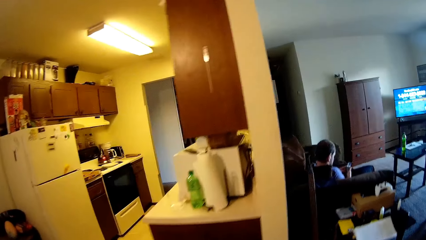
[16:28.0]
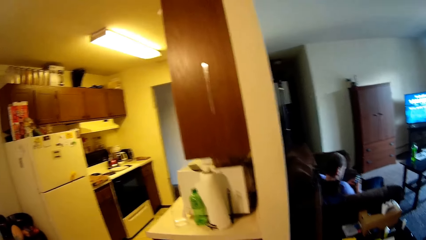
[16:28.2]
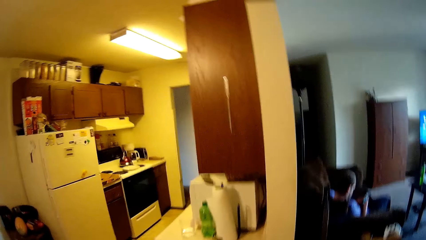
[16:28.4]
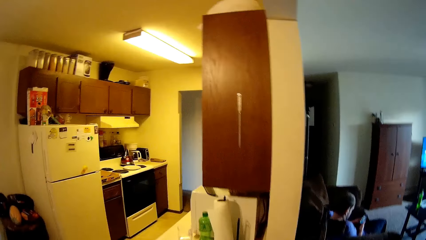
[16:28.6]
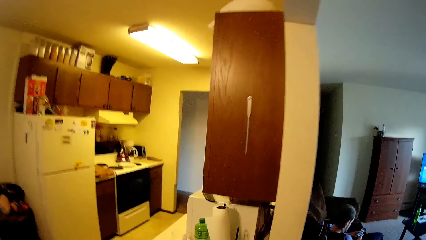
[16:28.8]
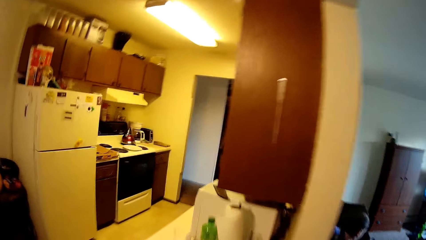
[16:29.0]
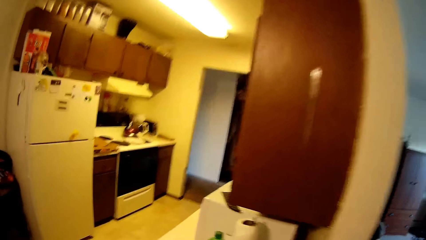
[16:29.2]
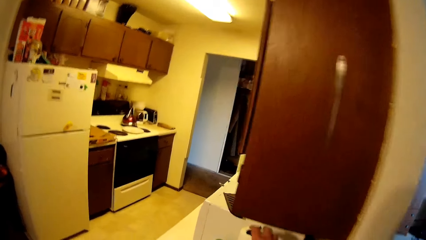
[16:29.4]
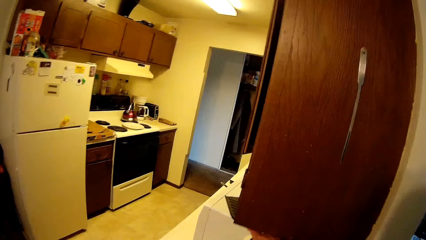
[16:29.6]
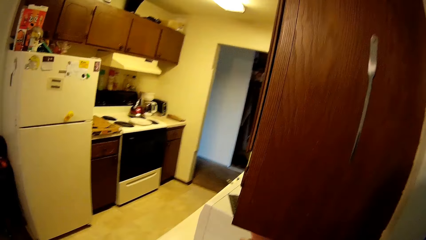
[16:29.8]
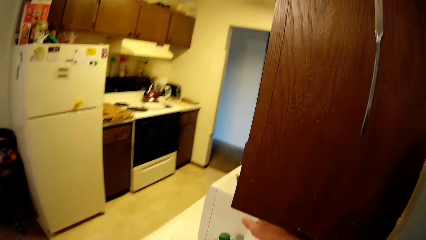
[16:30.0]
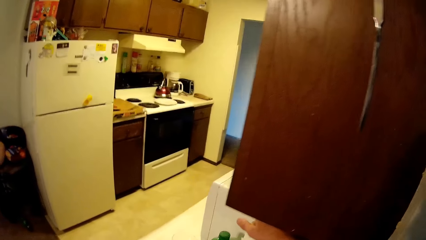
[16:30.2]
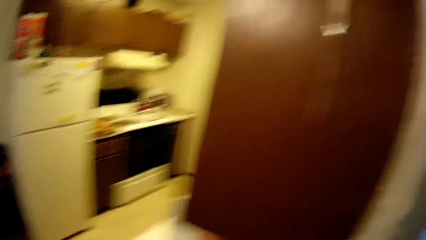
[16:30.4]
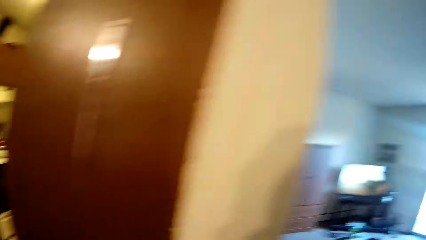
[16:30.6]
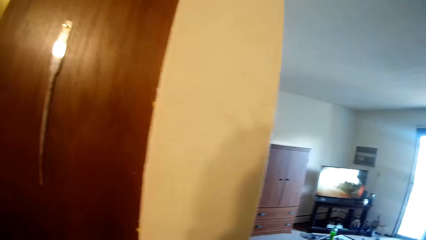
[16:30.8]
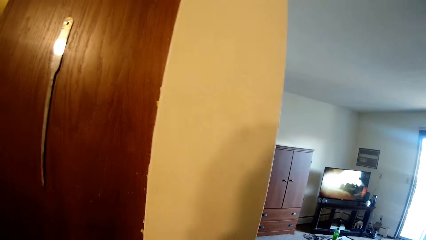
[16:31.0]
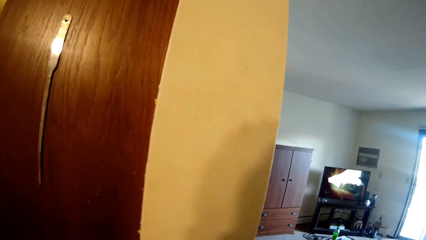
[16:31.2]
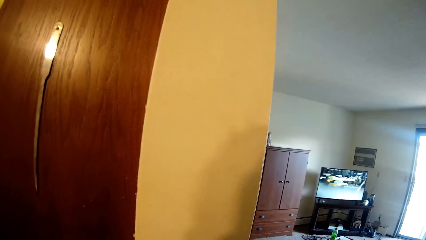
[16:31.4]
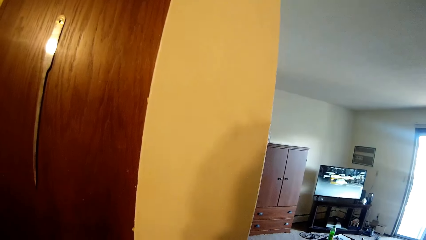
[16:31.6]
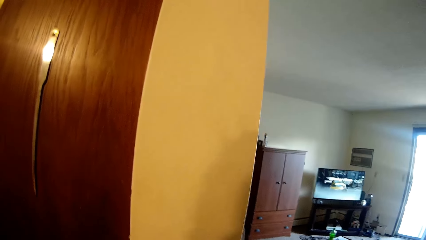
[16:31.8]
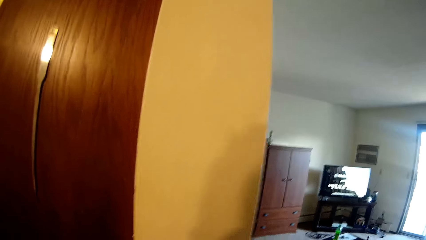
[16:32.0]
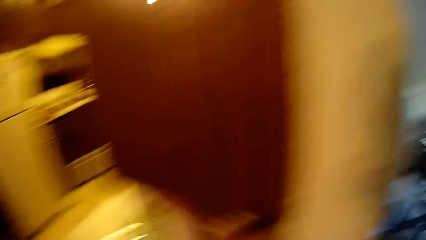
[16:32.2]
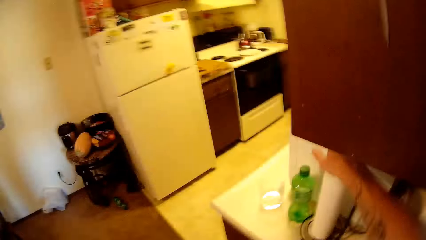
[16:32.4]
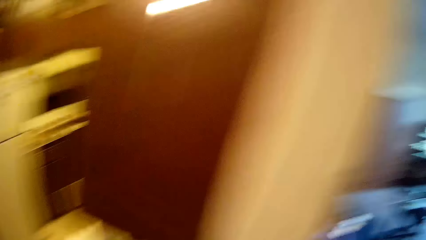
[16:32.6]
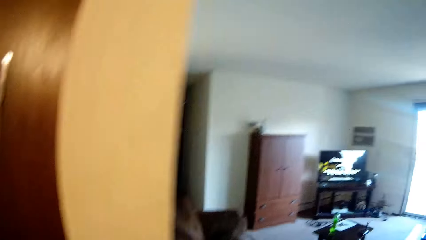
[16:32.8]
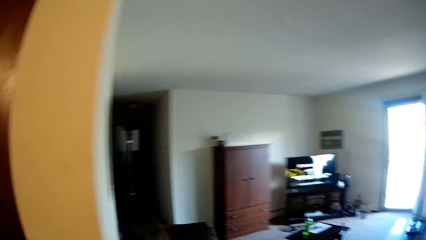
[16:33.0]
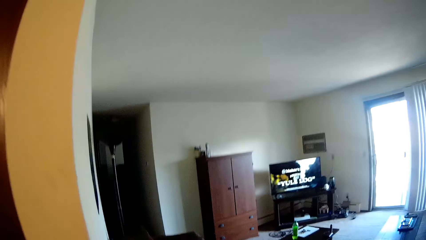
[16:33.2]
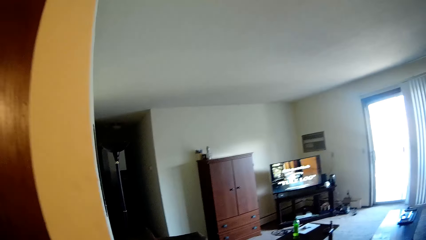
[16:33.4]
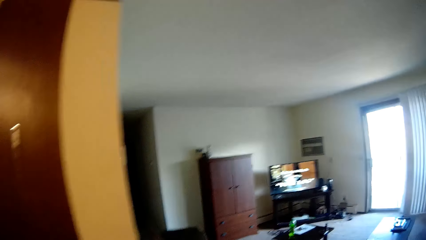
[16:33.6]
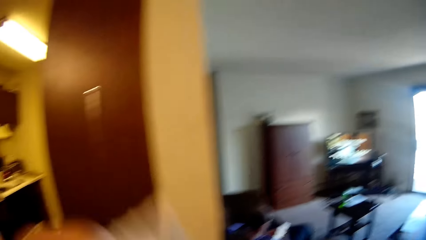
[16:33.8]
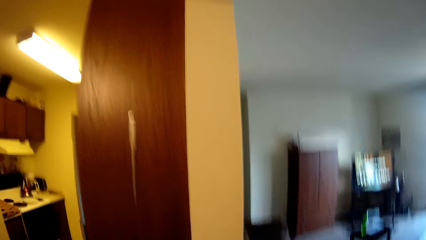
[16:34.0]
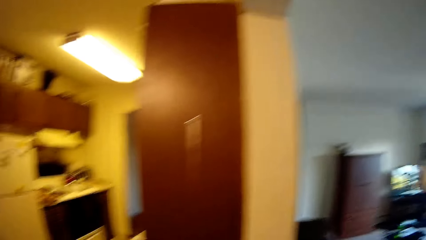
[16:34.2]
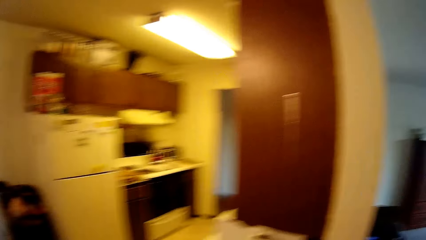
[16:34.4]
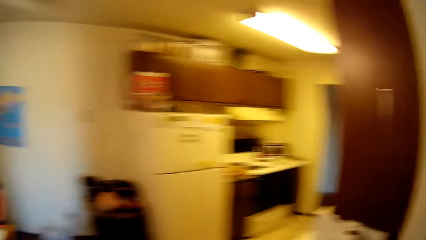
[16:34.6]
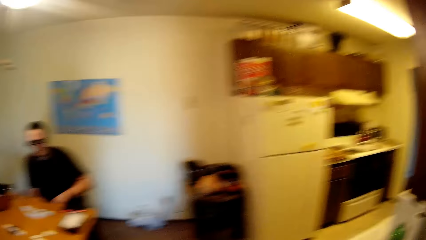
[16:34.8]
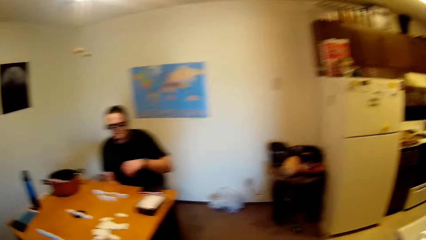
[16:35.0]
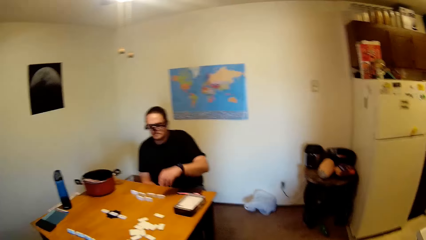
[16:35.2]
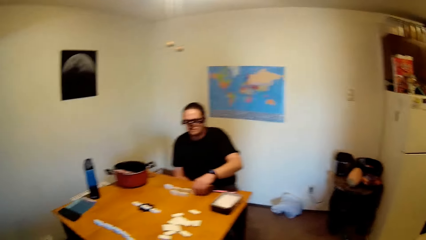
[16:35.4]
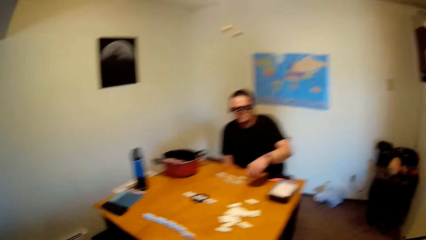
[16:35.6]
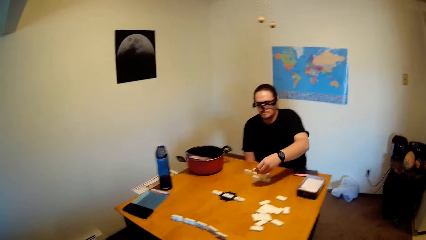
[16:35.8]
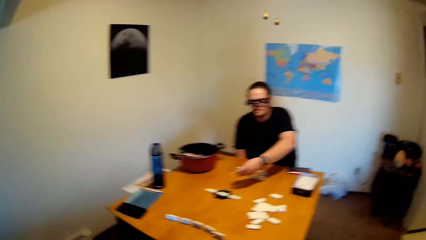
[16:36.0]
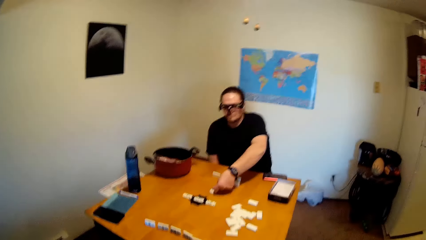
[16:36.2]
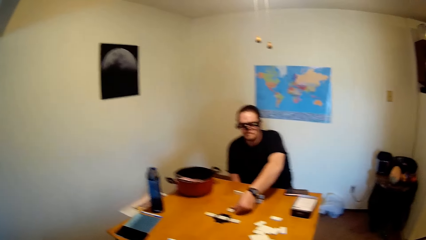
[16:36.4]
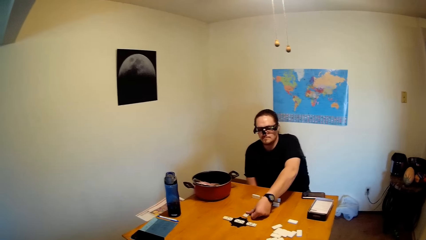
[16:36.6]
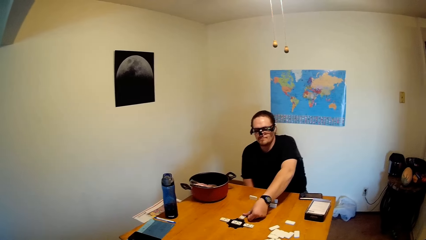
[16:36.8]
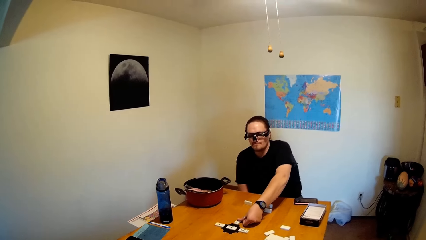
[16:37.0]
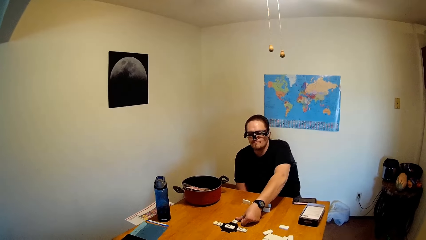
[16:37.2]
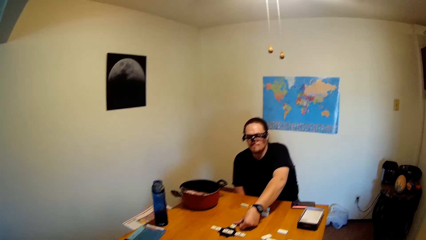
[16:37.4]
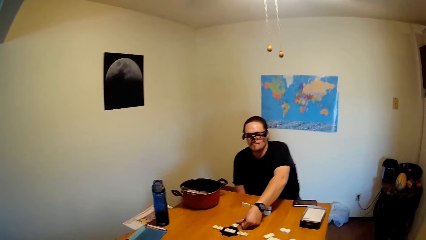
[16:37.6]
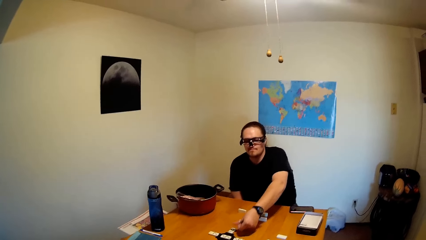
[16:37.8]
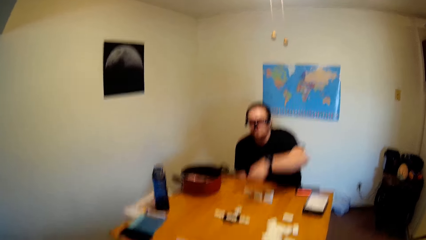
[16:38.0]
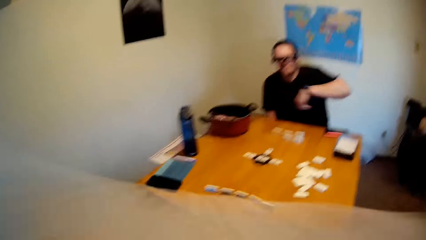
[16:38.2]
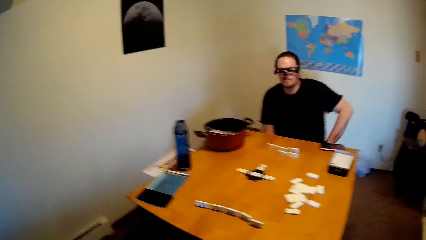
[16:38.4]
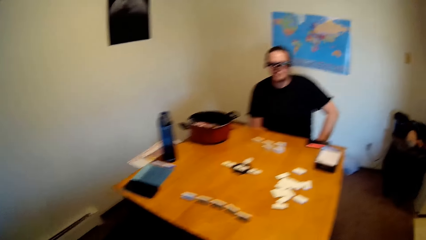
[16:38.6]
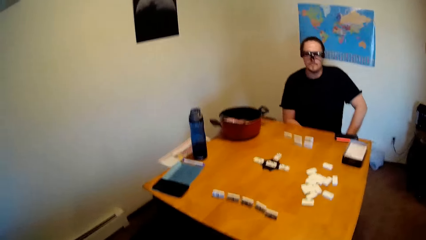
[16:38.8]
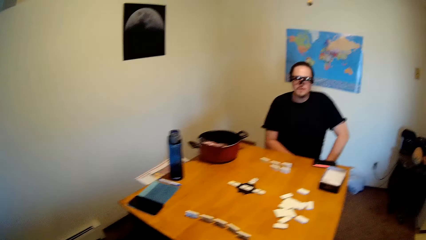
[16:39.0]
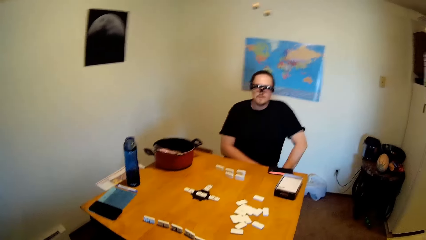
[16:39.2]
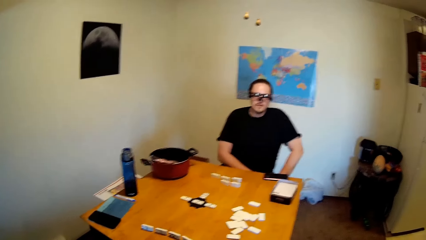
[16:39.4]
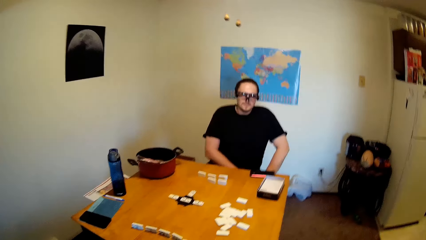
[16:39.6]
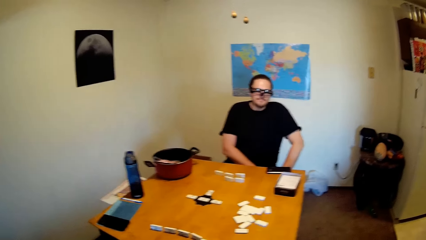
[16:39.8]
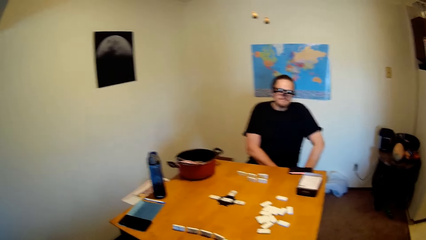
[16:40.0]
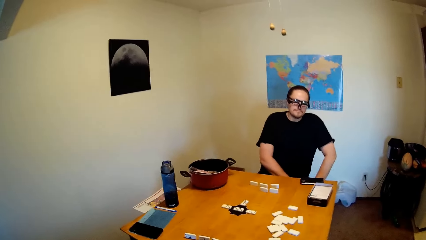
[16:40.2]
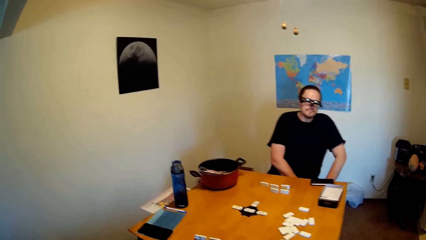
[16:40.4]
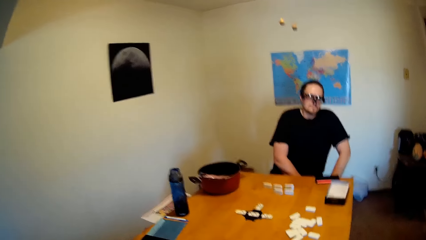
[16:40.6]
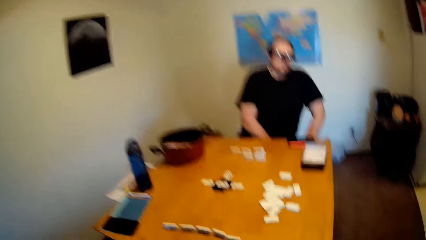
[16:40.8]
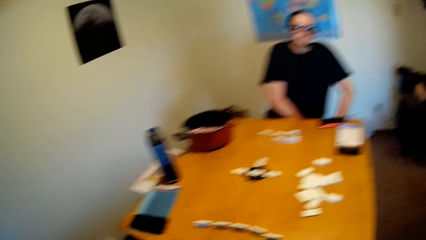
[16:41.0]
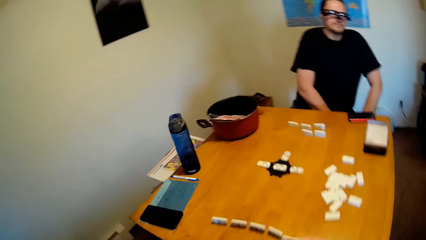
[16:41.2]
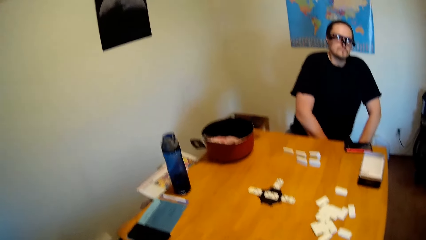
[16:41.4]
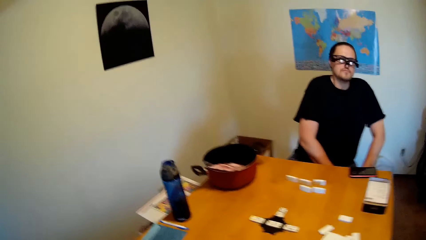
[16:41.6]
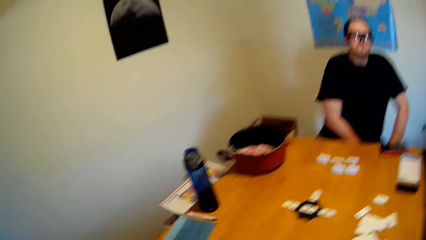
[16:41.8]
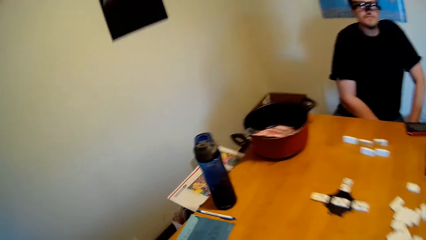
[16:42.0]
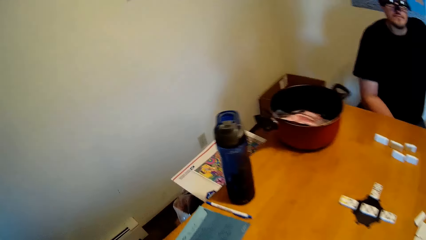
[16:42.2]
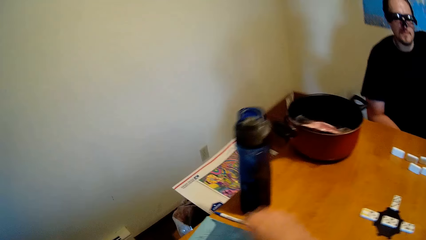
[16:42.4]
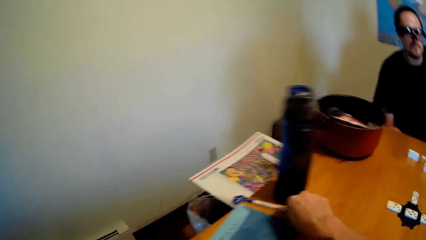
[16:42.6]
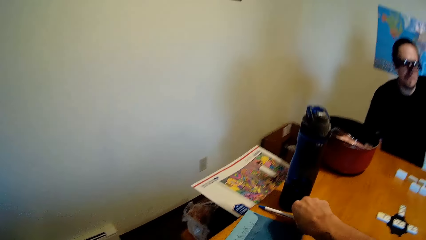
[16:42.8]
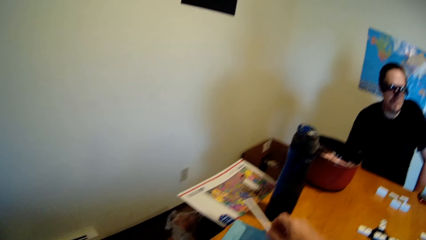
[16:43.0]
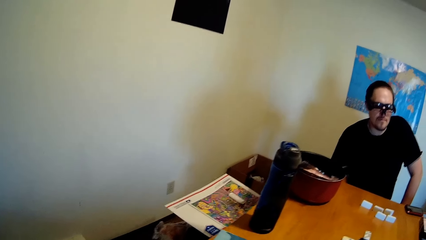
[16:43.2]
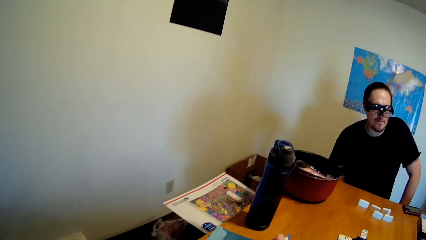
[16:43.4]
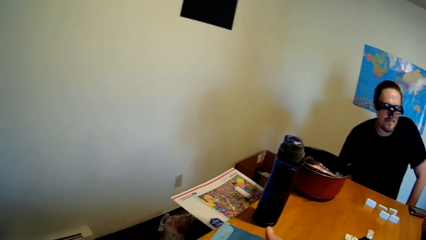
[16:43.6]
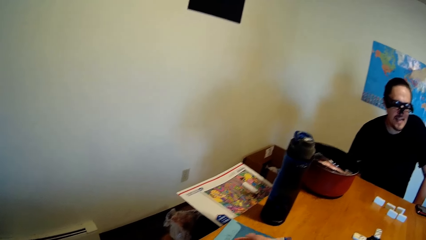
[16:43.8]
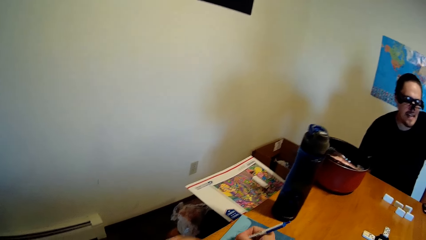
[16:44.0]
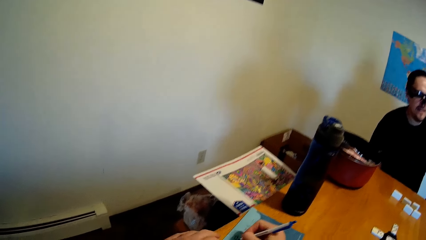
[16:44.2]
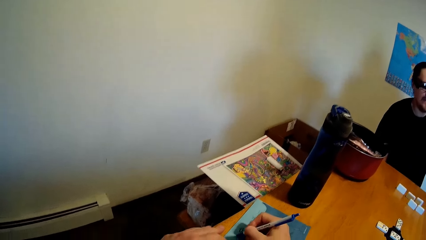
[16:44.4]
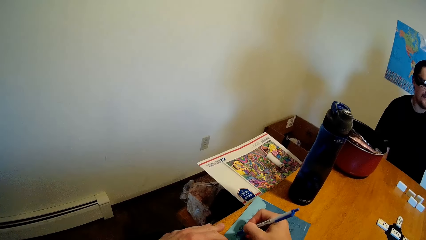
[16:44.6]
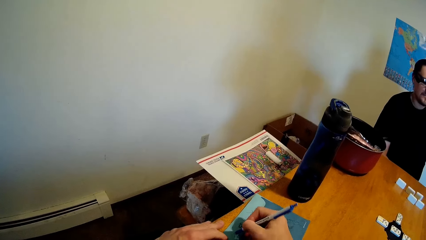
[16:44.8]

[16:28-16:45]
A man operates the phone. The camera wearer walks away from the table. He wipes his nose. The man moves his hand on the table, holds the domino, and puts down the domino. The camera wearer sits on the chair. He moves a pen. He holds the pen.
